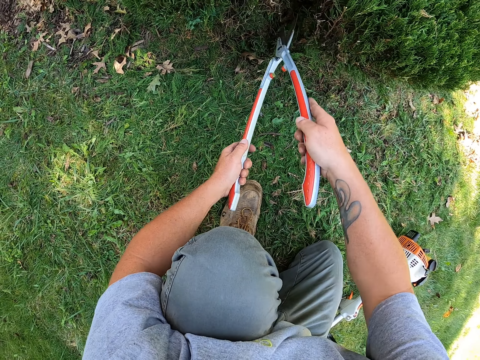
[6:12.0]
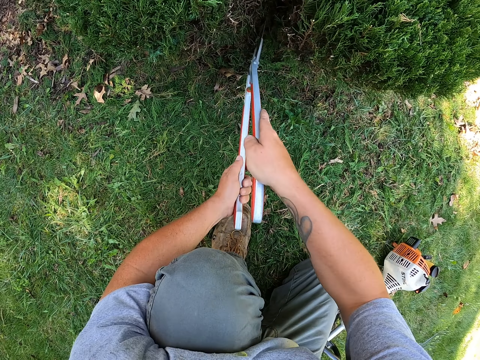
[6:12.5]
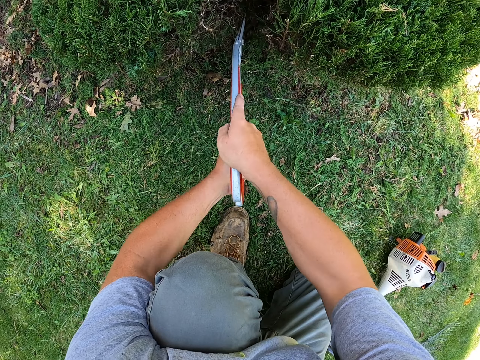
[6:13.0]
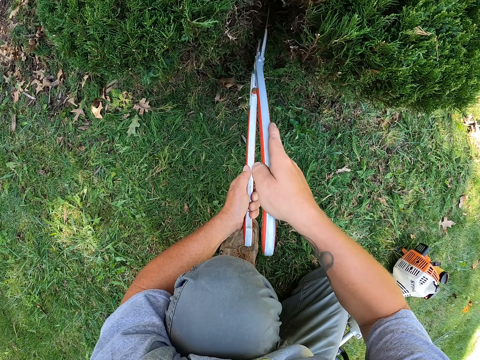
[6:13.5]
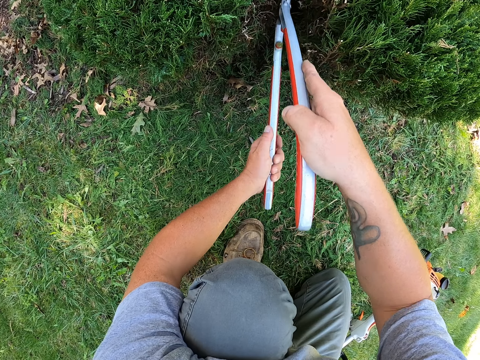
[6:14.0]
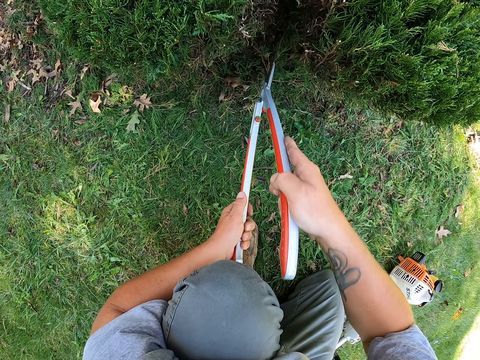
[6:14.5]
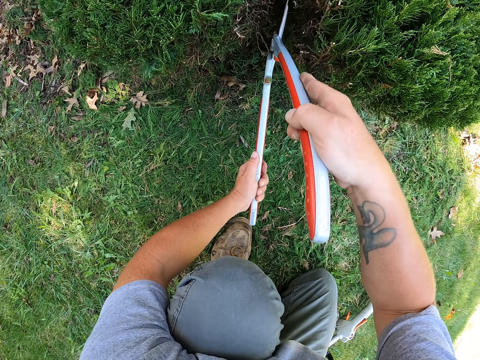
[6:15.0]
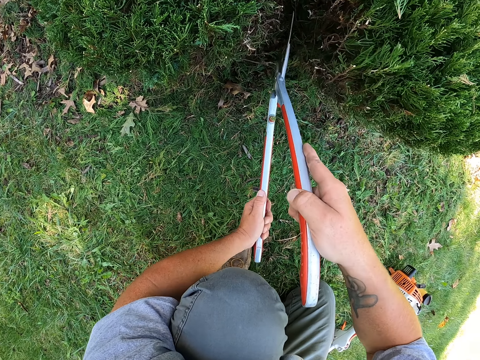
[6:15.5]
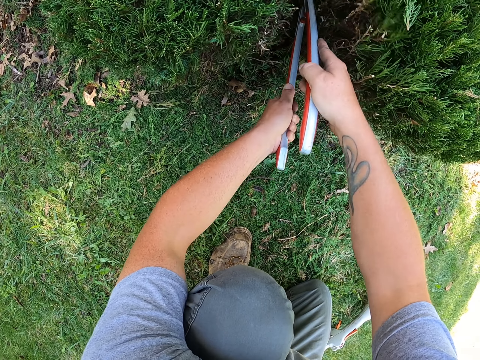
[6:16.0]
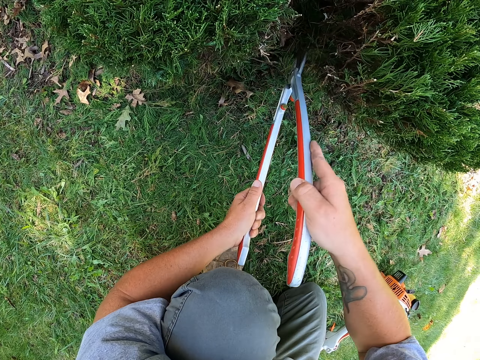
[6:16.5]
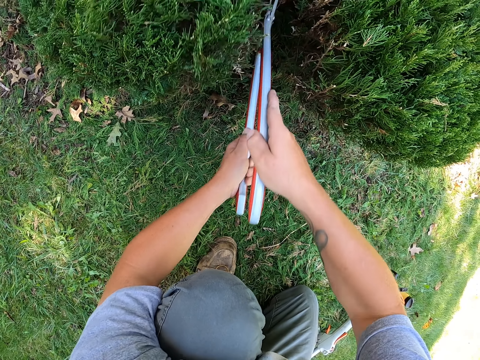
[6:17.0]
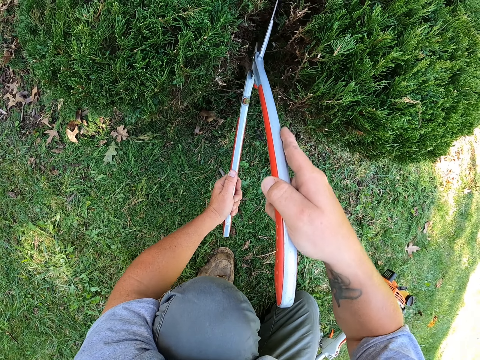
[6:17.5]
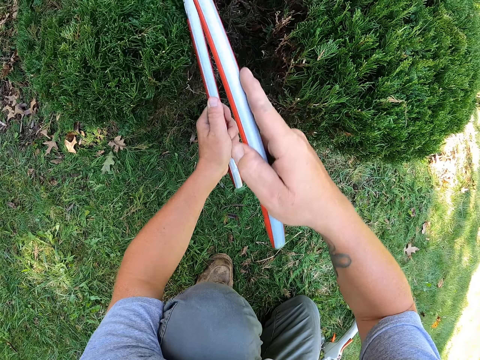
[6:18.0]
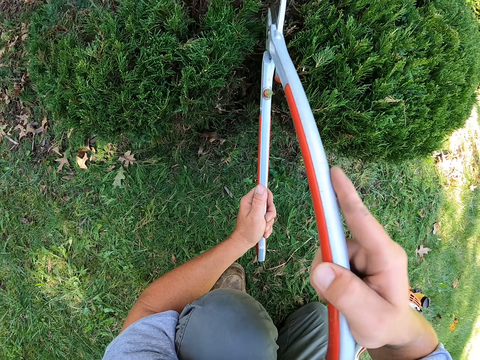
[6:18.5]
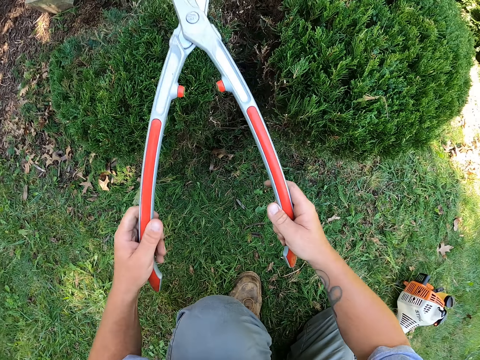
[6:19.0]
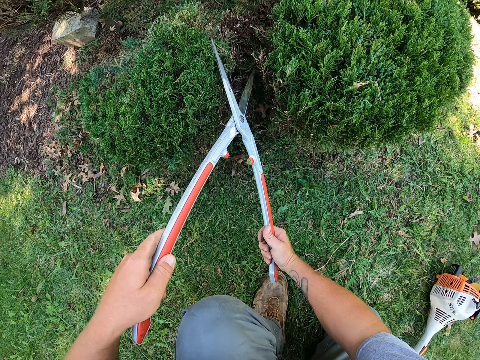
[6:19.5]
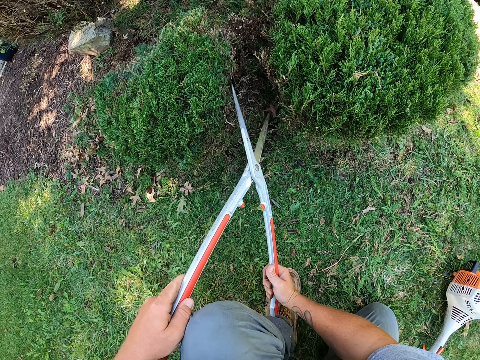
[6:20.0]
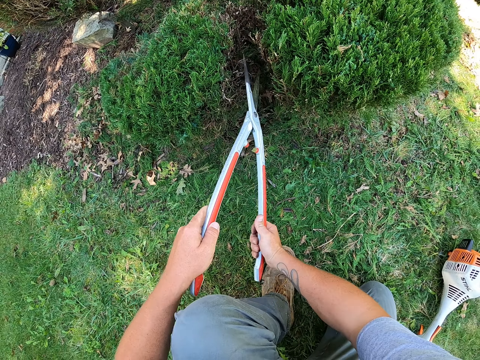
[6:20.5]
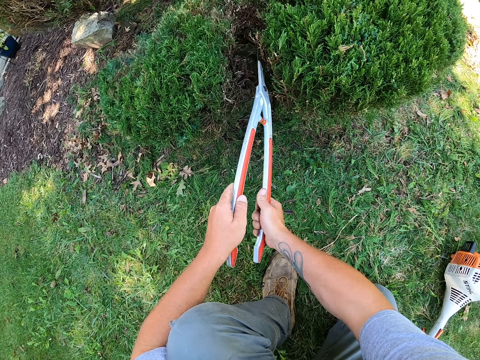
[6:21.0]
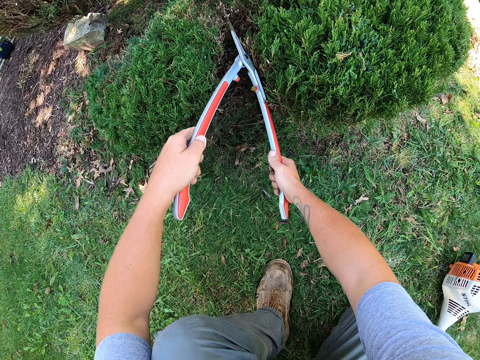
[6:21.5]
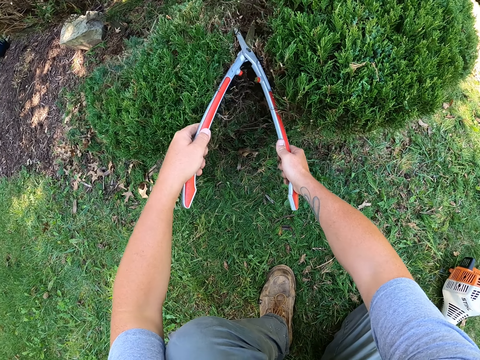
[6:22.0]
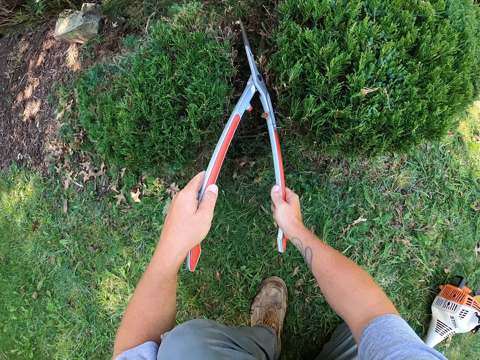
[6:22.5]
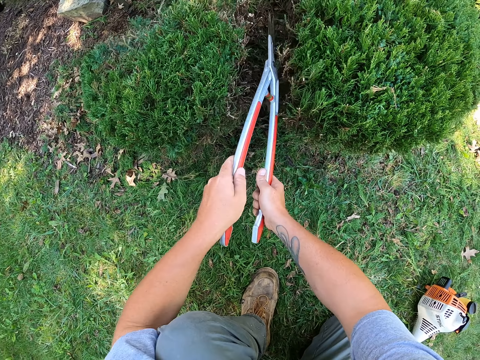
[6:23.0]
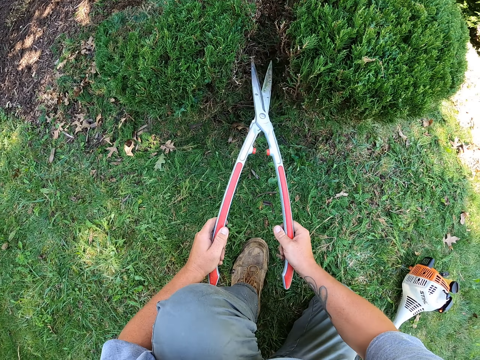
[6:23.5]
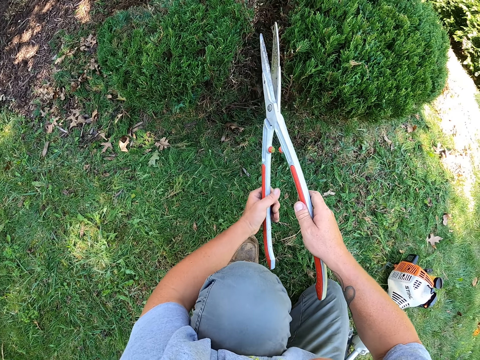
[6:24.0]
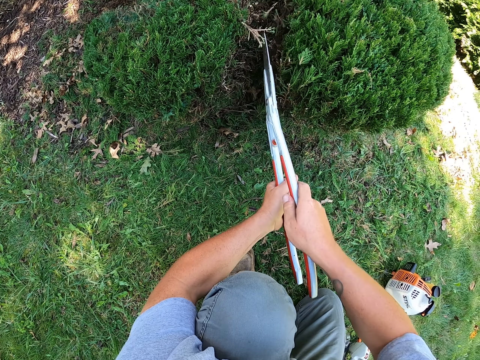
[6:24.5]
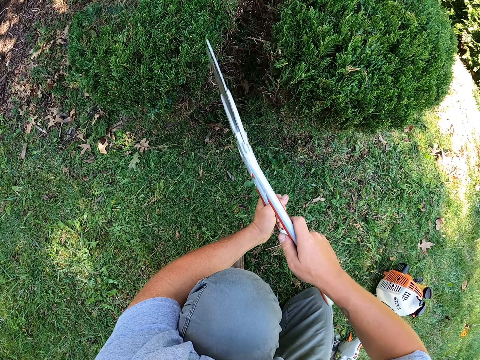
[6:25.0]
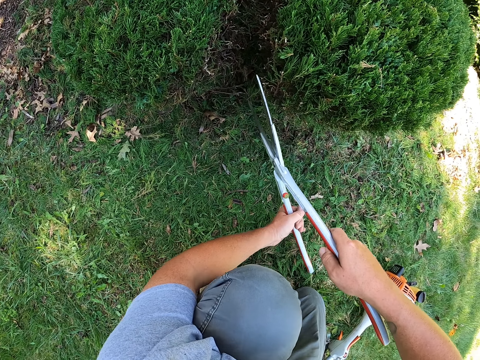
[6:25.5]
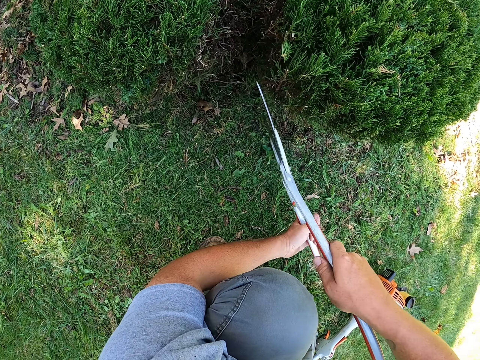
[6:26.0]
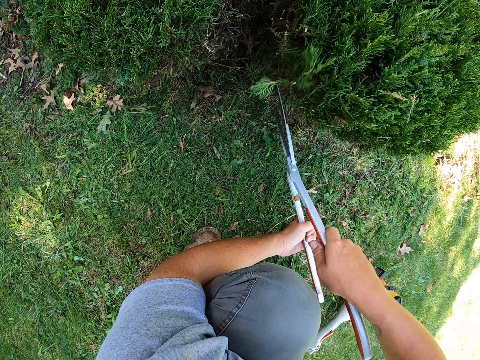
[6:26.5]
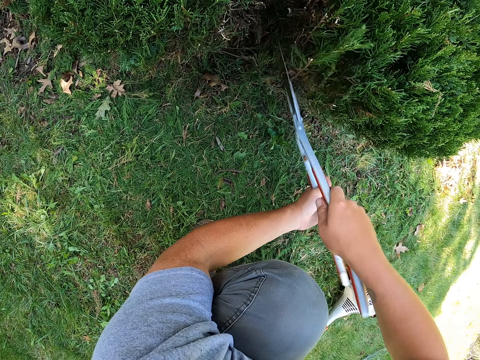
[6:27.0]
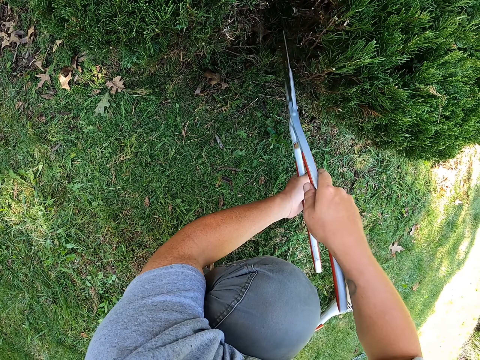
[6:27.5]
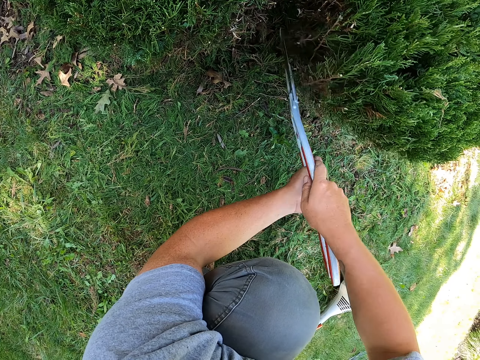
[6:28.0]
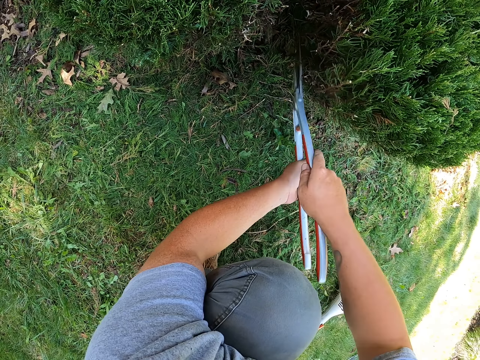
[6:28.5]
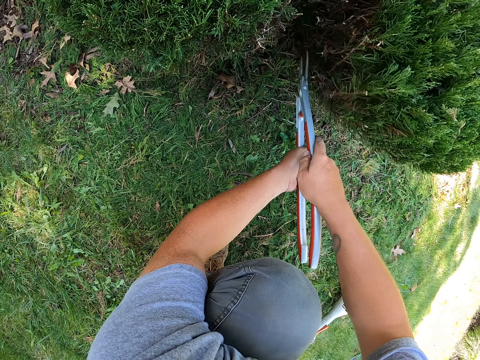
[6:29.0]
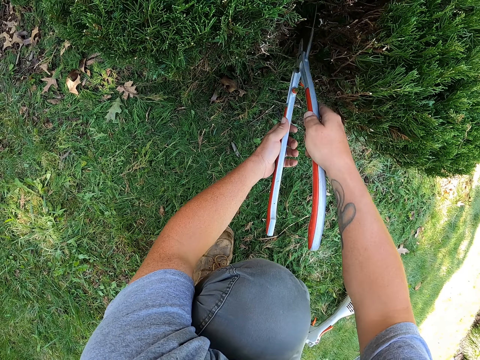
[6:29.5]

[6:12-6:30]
The camera wearer trims the shrub with the shrub clippers. They hold the shrub clippers. They trim the shrub with the shrub clippers. They hold the shrub clippers. They trim the shrub with the shrub clippers.

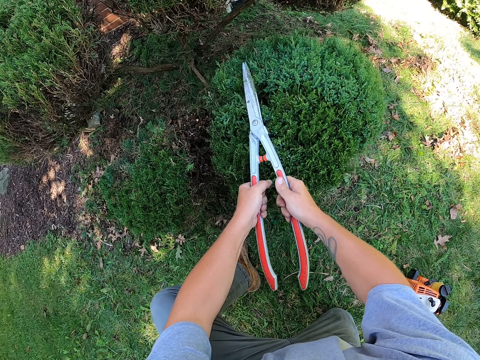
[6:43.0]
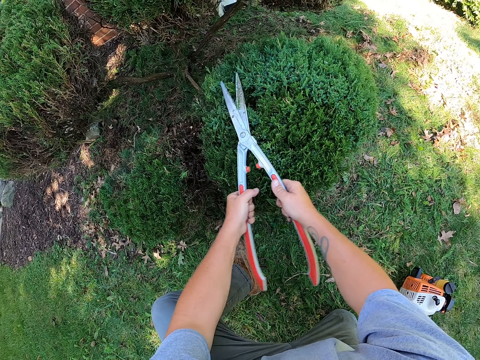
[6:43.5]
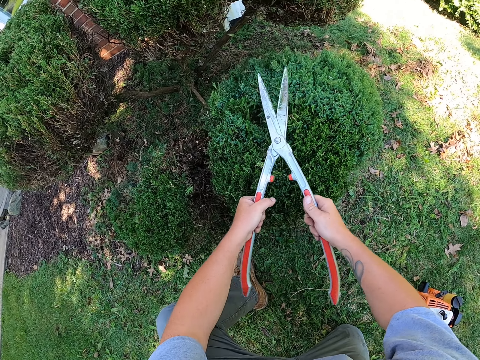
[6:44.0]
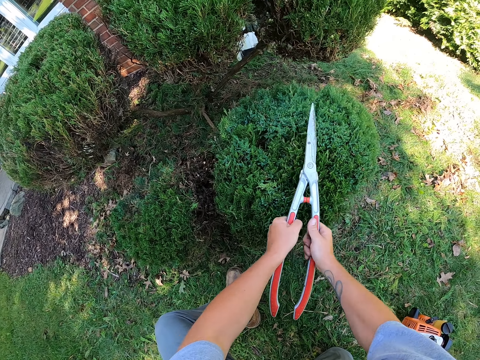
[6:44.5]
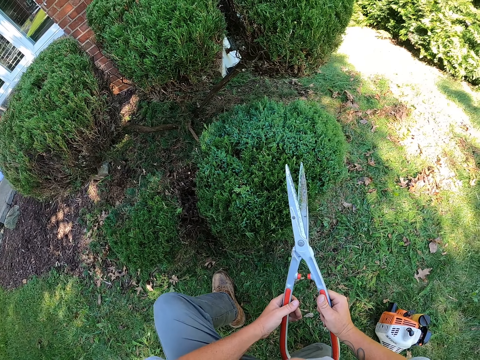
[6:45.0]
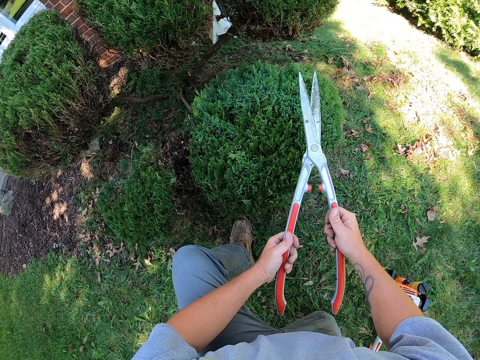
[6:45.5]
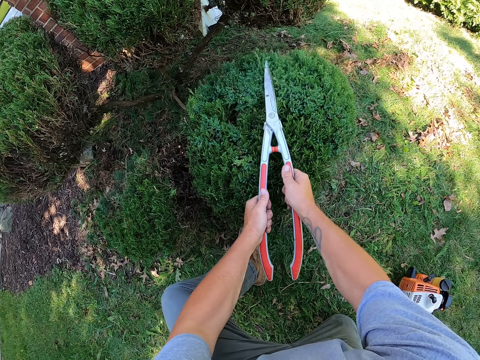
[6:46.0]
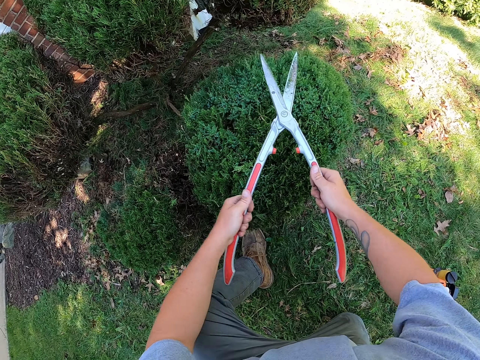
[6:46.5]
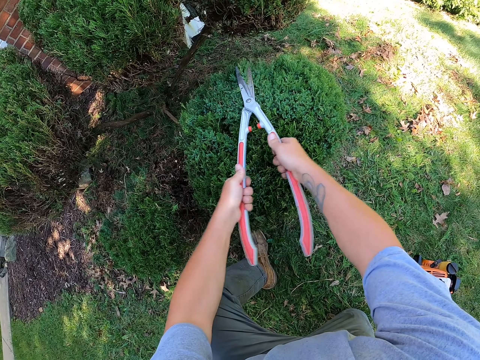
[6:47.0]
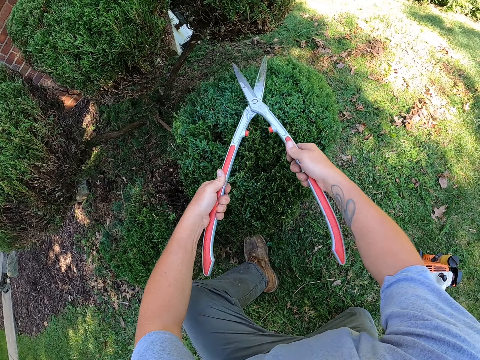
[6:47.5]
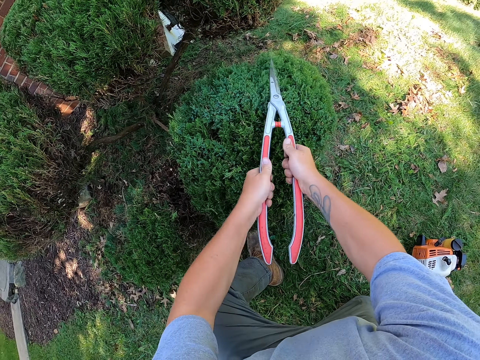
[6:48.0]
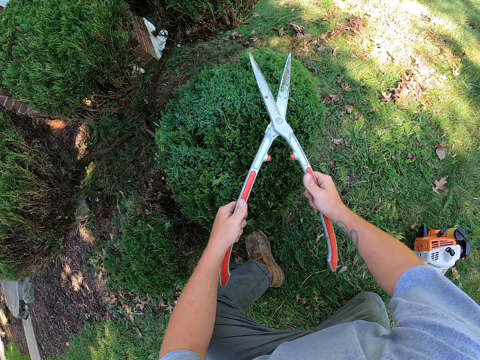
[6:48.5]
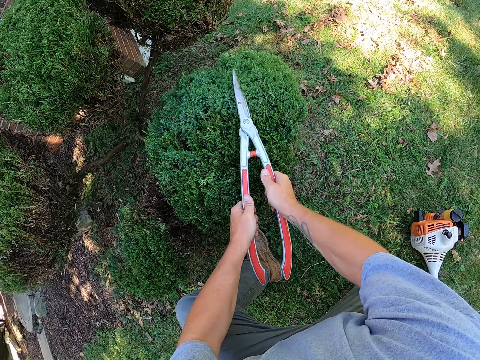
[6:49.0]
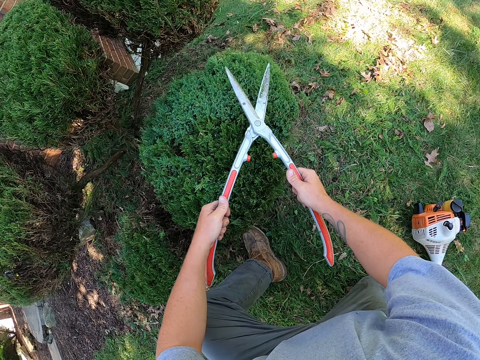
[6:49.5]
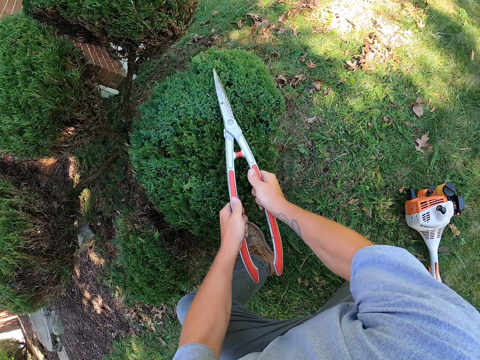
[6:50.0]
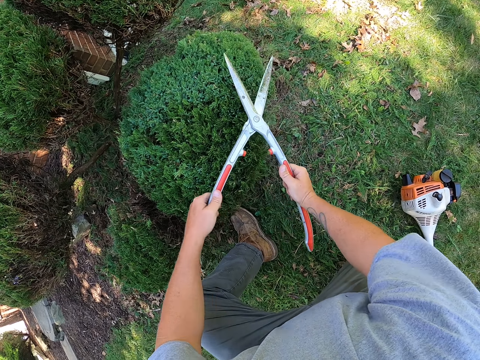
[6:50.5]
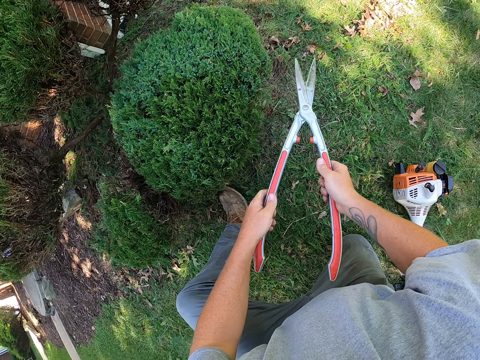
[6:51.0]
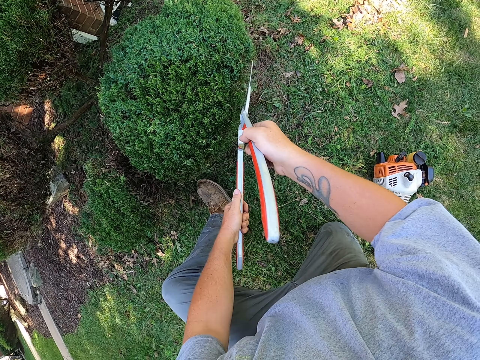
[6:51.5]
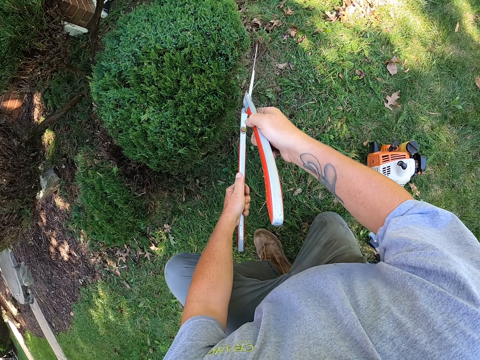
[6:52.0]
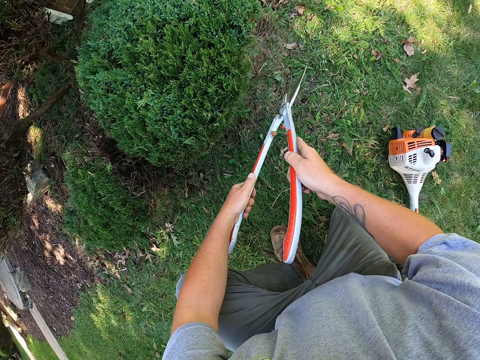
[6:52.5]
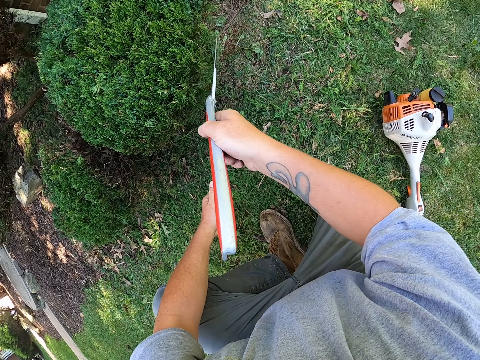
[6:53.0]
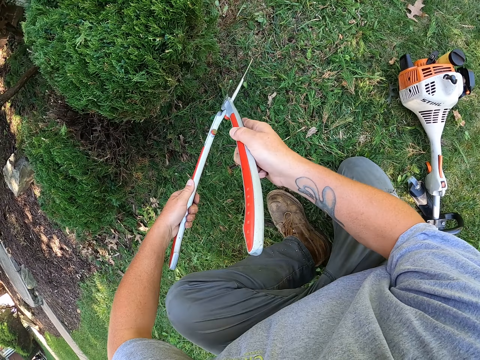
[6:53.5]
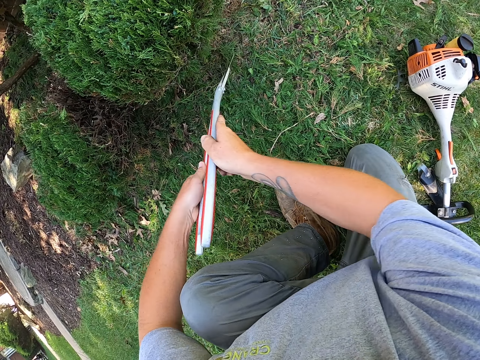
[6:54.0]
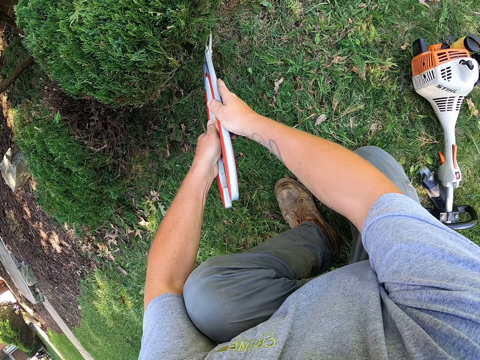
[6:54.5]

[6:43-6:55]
The camera wearer holds the shrub clippers. They trim the shrub with the shrub clippers.
